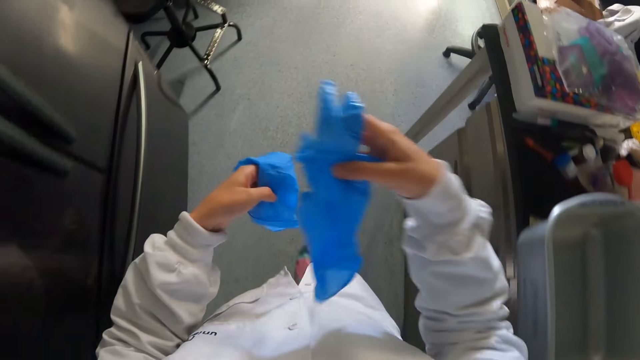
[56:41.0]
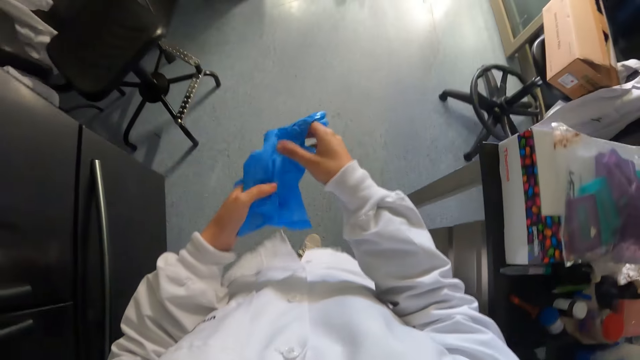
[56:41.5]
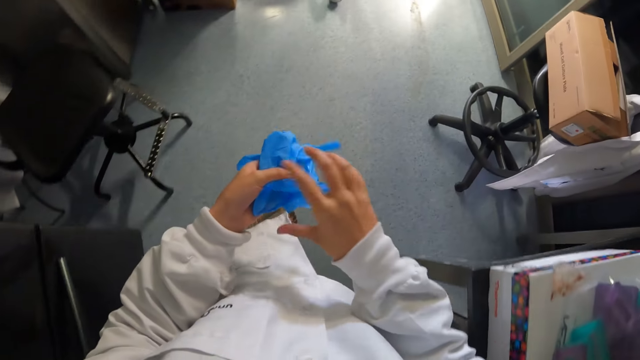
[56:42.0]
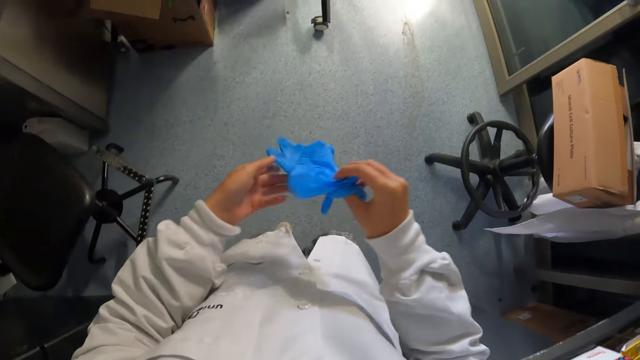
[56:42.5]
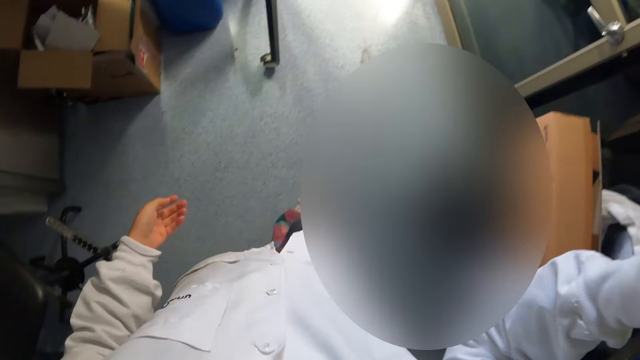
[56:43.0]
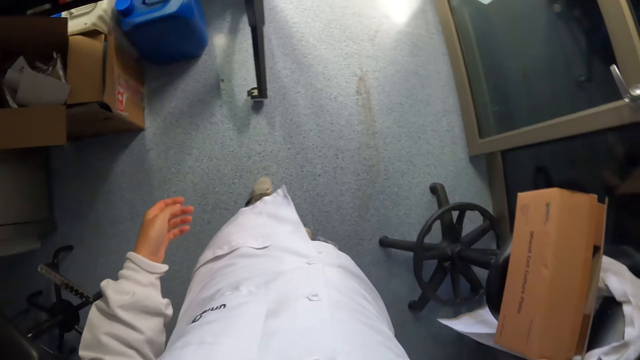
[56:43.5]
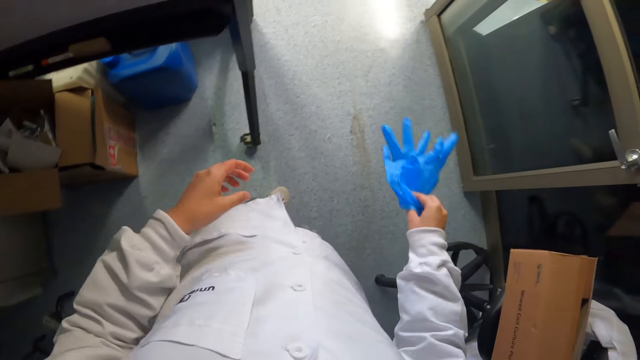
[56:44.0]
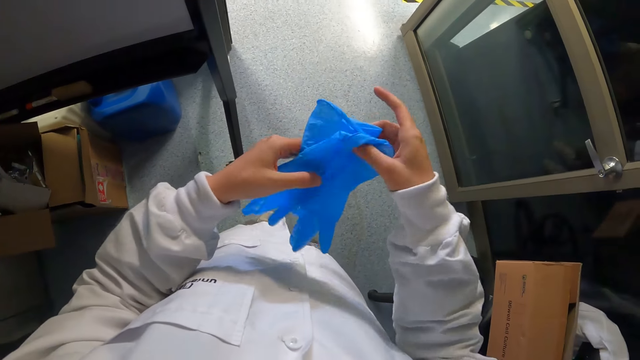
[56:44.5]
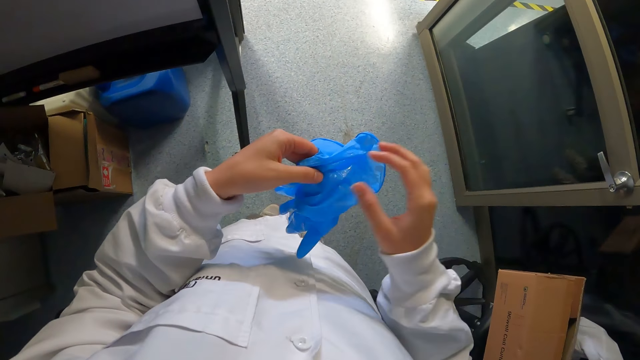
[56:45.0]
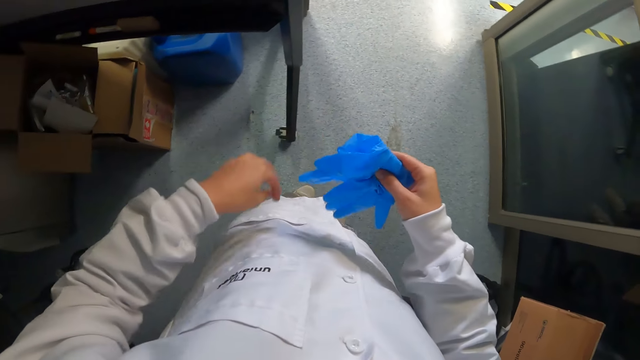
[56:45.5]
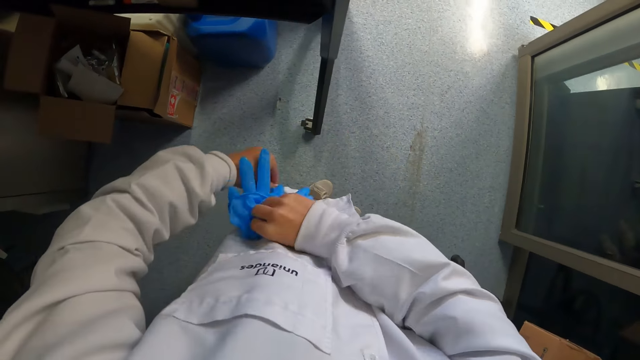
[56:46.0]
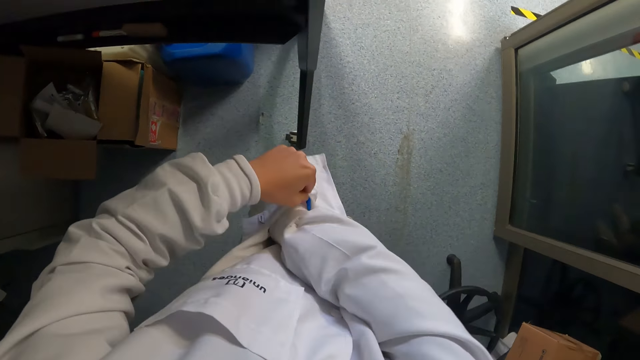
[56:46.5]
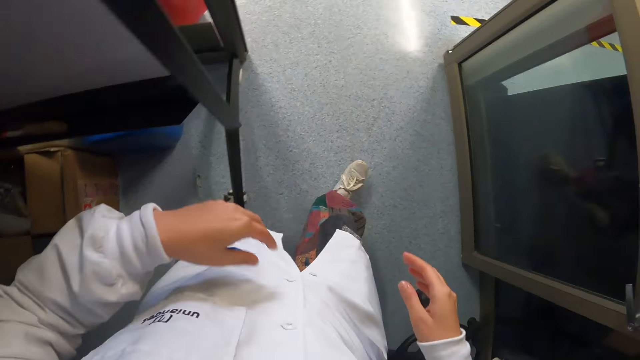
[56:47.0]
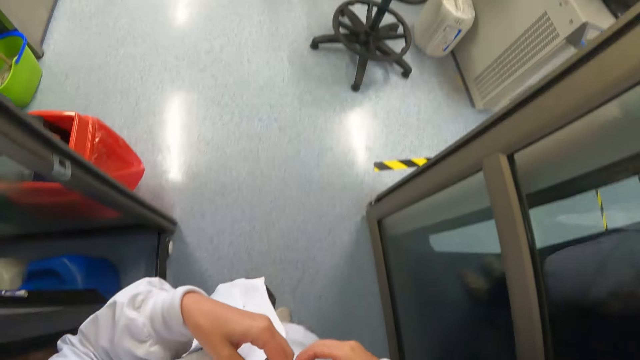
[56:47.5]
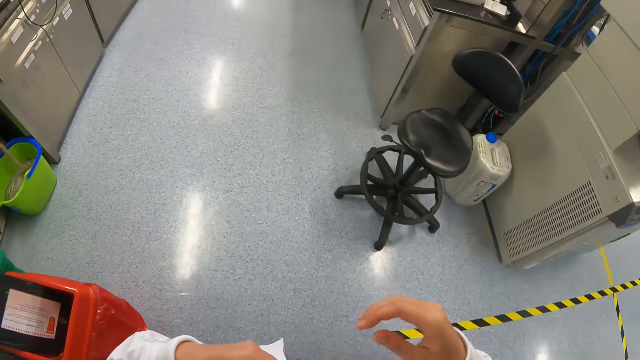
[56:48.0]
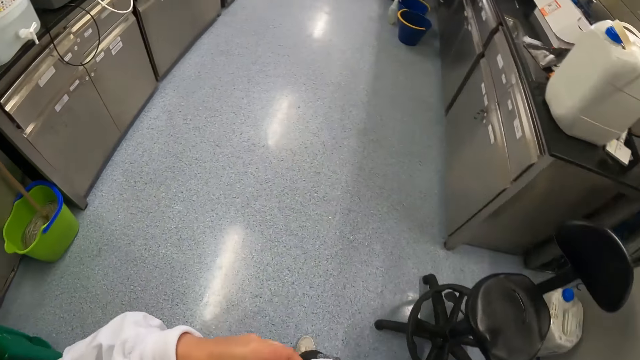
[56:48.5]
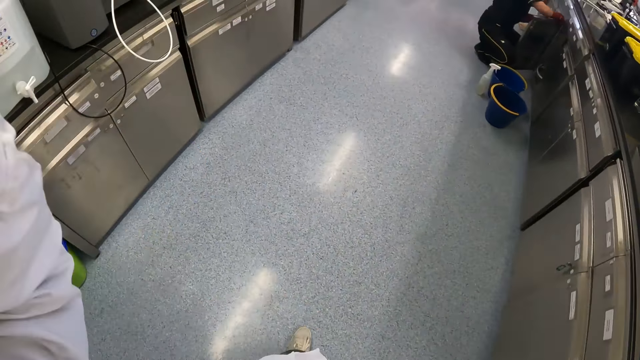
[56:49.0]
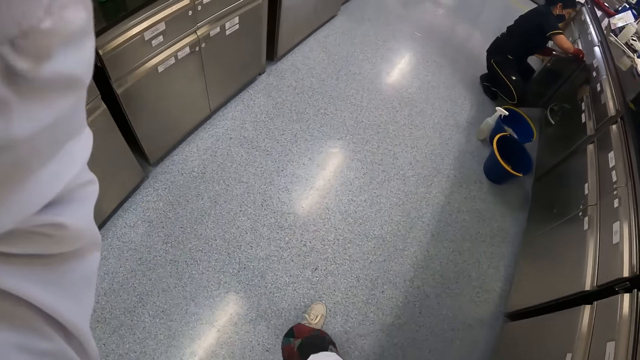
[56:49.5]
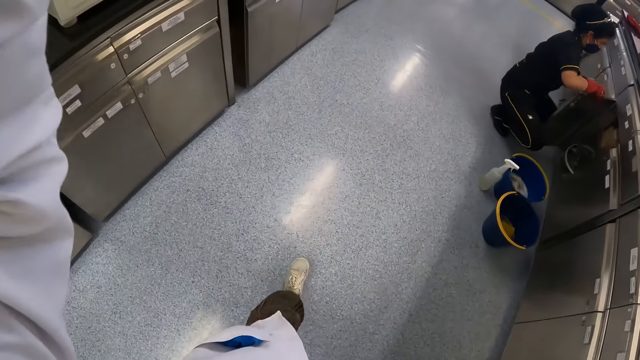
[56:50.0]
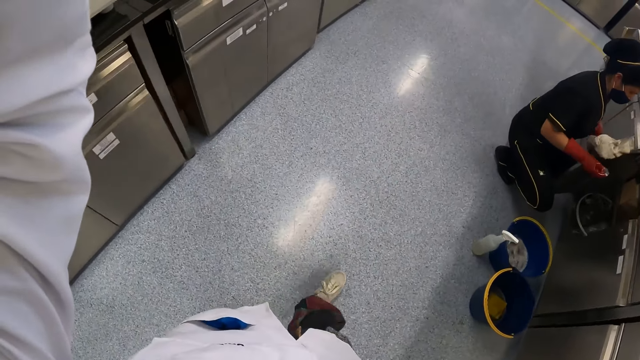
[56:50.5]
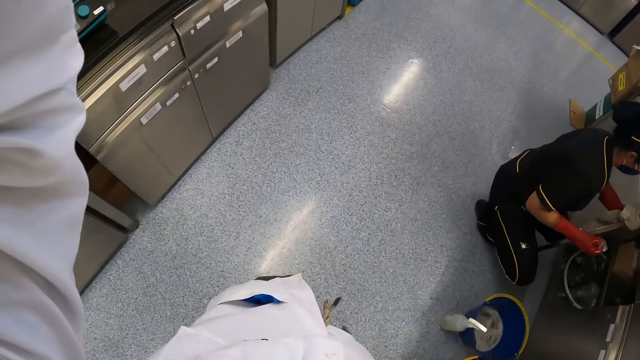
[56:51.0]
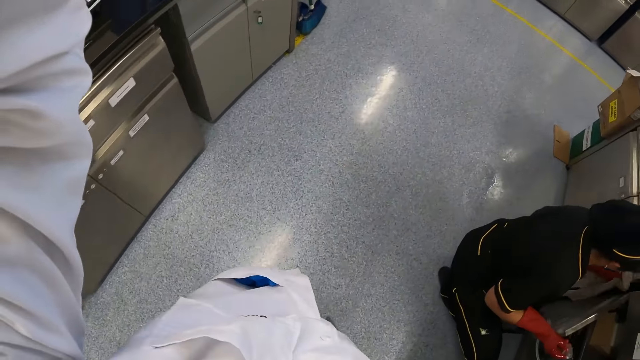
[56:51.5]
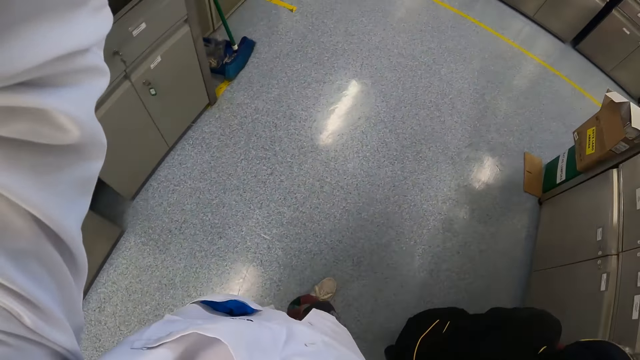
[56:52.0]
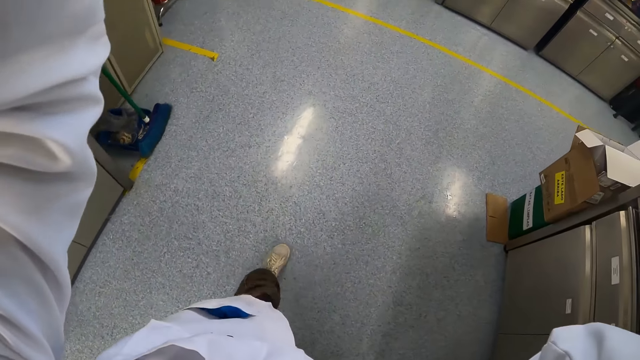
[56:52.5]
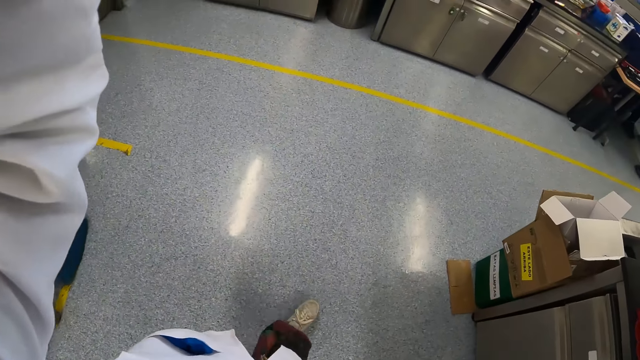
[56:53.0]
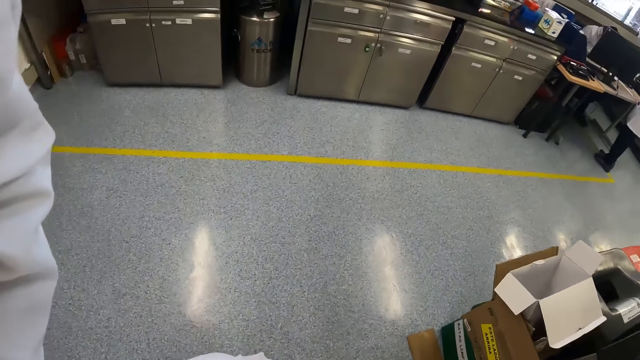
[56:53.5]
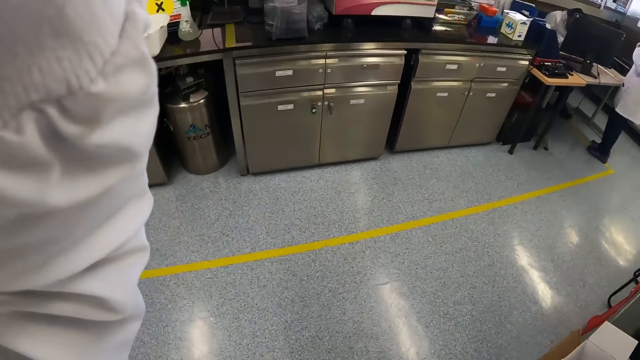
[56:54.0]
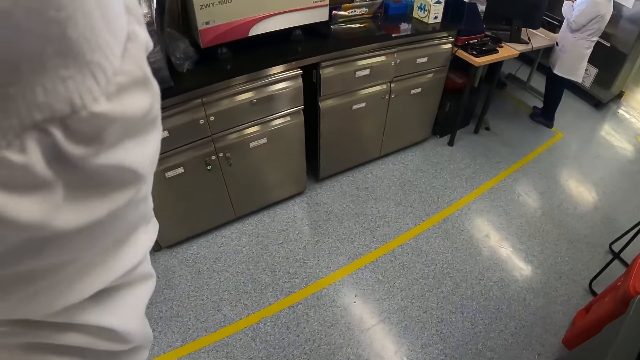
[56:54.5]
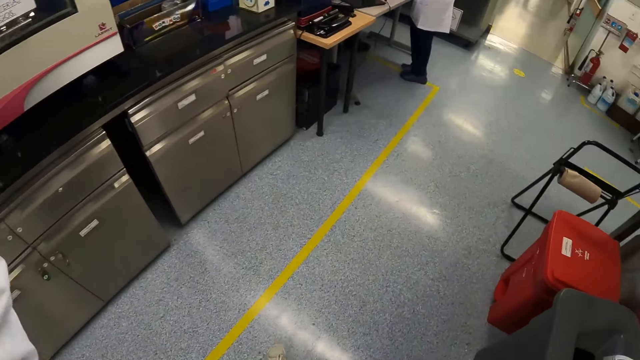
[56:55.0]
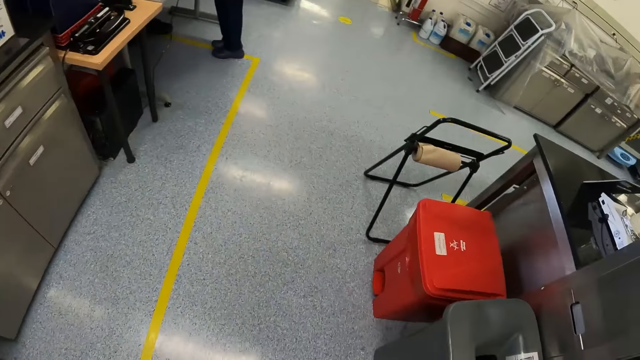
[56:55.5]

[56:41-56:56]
The camera wearer places the glove on the glove with his left hand. He picks up the glove from his left hand. He waves the gloves with his right hand. He holds the gloves with both hands. He passes the gloves to his left hand. He opens a pocket in a lab coat with his left hand. He places the gloves in the lab coat. He walks around the room. A woman scrubs a cabinet door on the floor with a sponge in her right hand. The woman wipes the cabinet door with a rag in her left hand. The camera wearer walks past the woman.

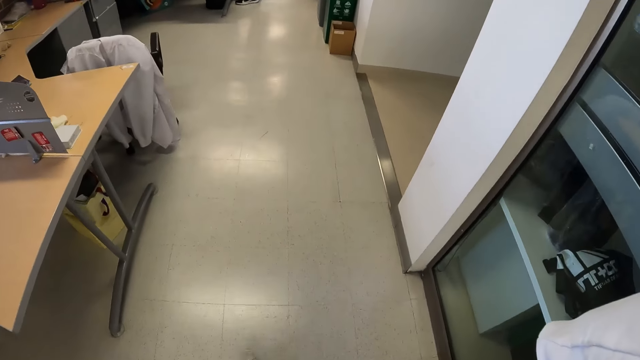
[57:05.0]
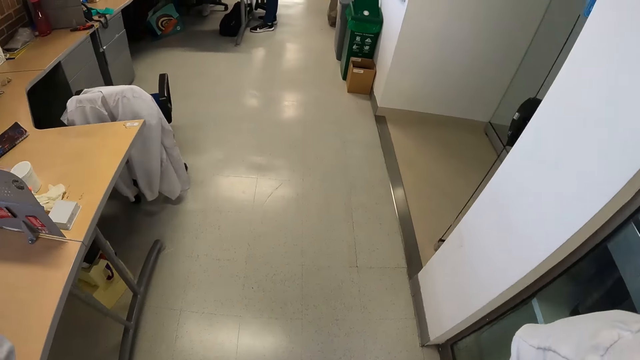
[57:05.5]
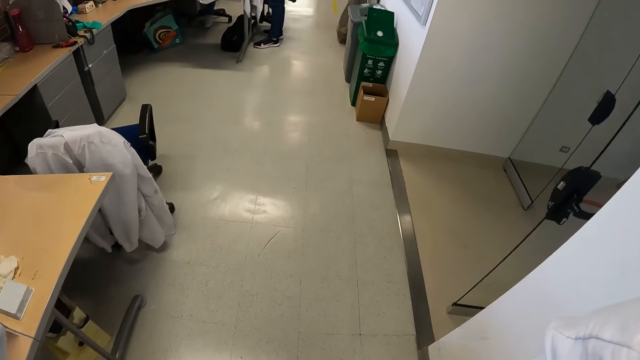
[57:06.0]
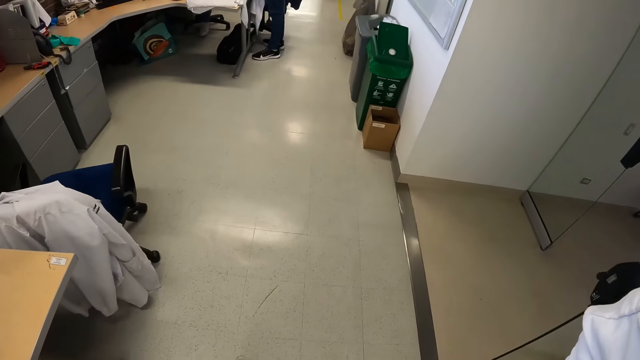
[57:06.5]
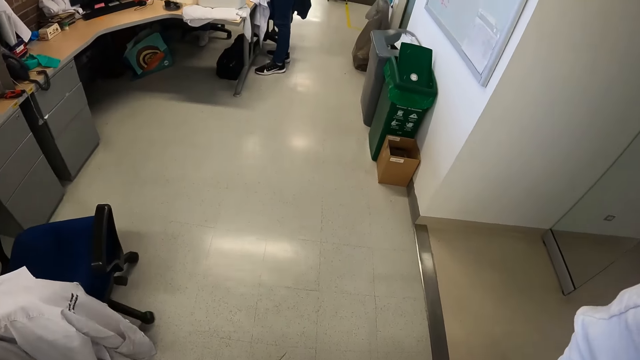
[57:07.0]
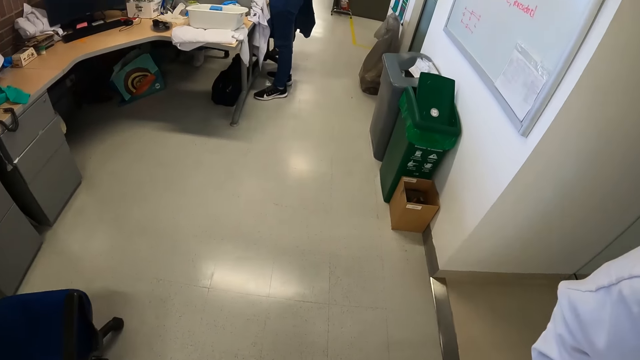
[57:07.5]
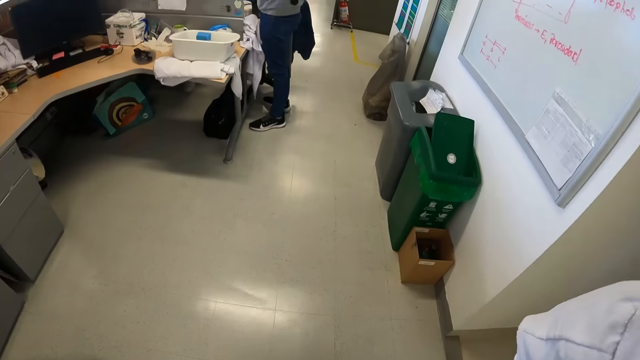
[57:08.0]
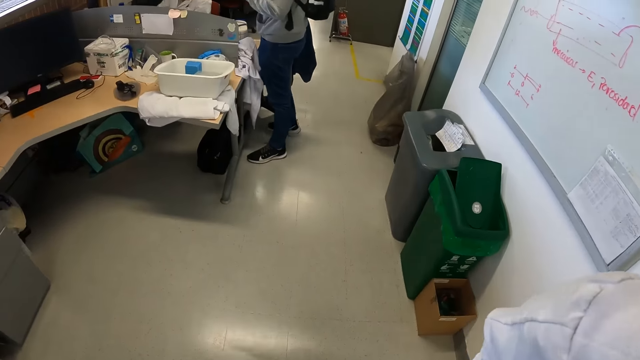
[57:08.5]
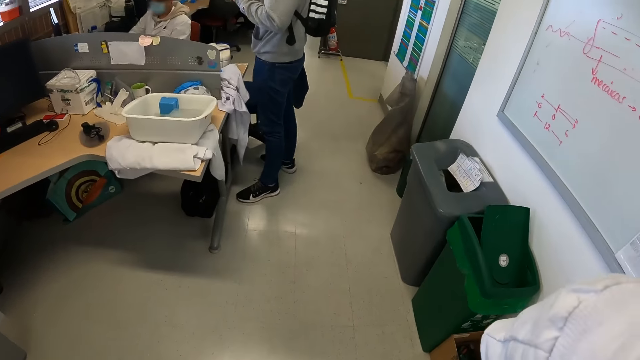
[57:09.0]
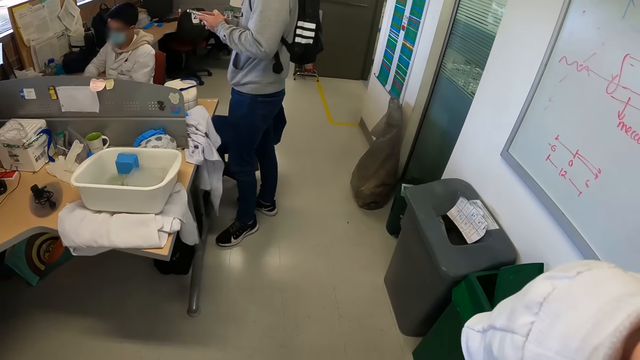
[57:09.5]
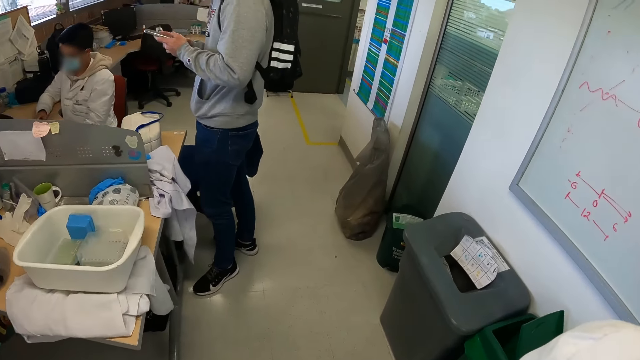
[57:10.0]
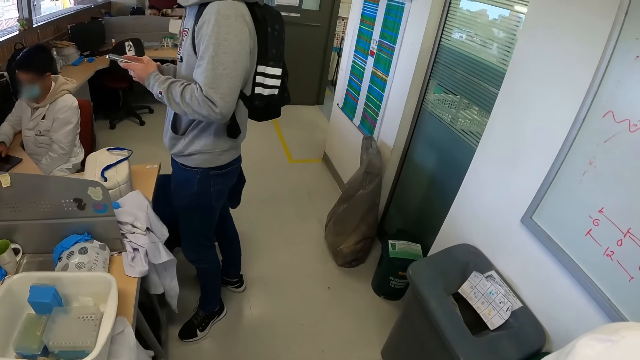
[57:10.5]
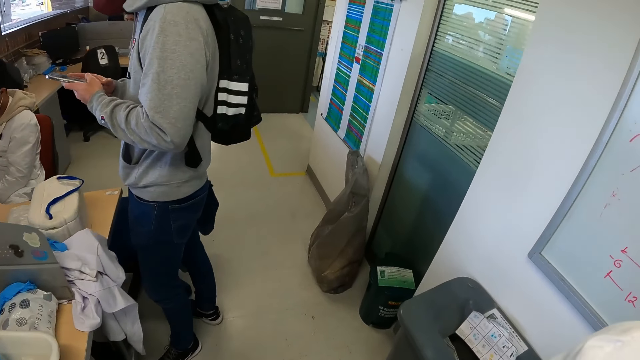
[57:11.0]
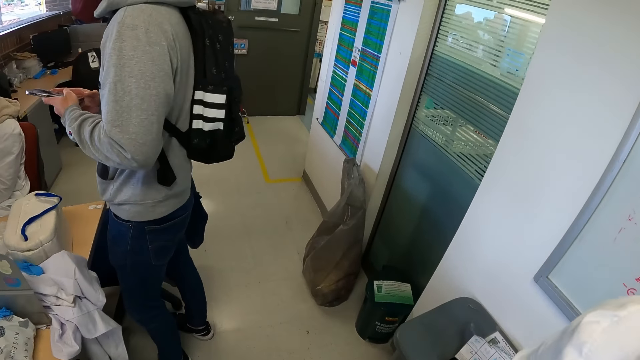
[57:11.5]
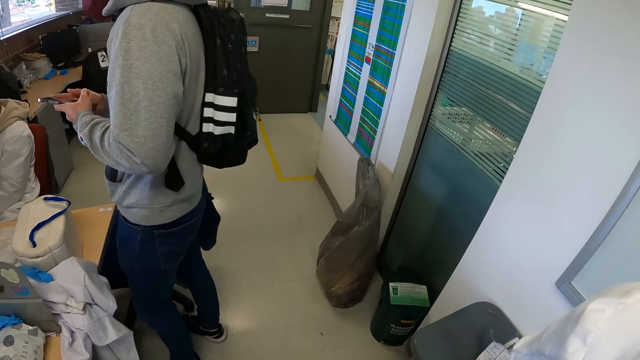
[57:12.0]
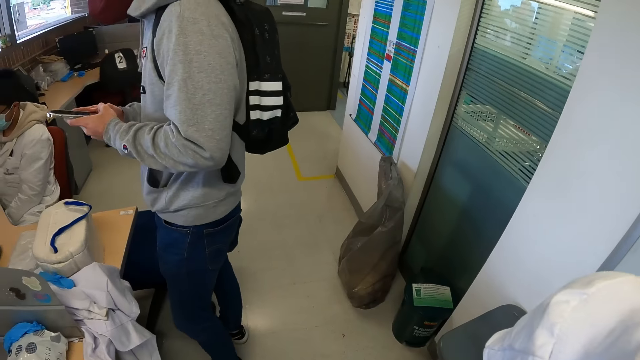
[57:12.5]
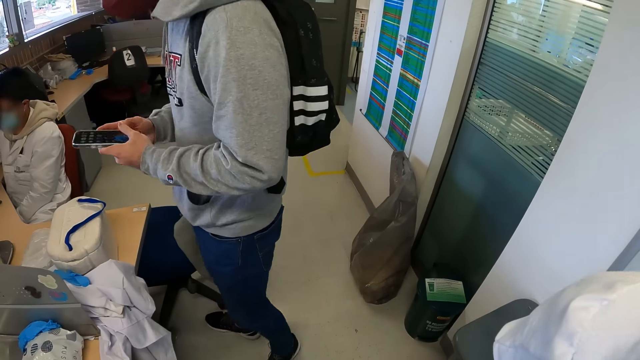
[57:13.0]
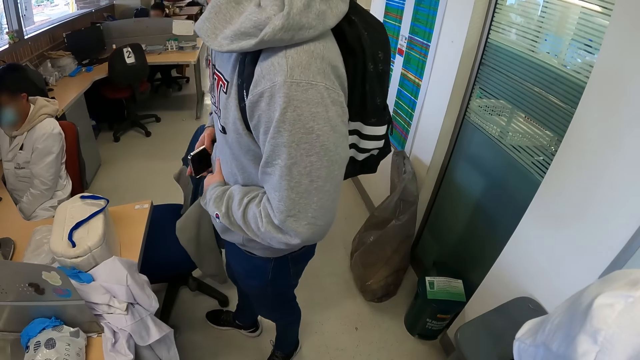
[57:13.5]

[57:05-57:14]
A man presses a phone with both hands. Another man presses a keyboard on a laptop on a table with his right hand. The first man operates the phone. The camera wearer places the phone in a pouch in a jacket with his right hand.
